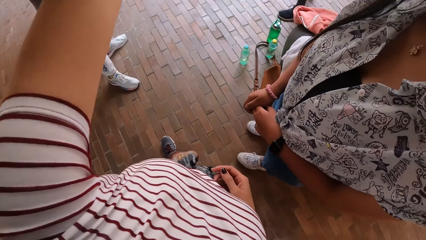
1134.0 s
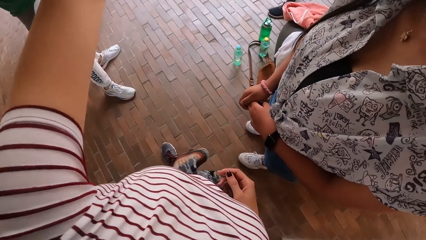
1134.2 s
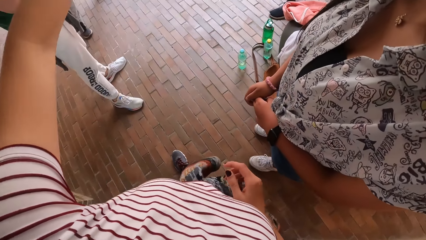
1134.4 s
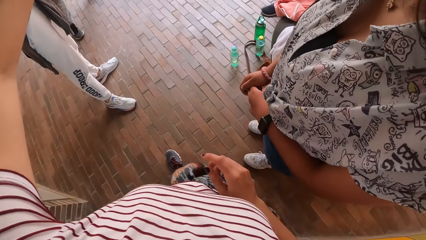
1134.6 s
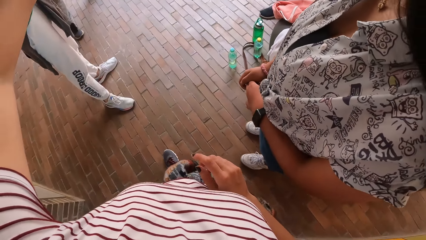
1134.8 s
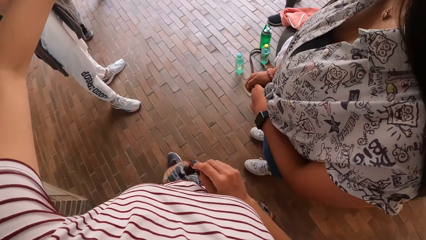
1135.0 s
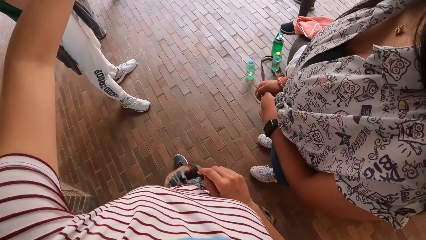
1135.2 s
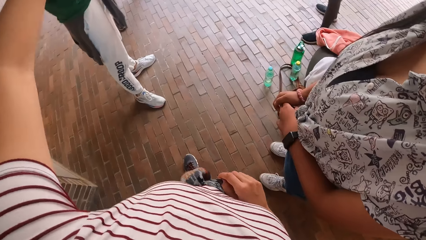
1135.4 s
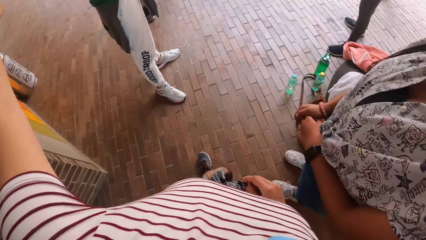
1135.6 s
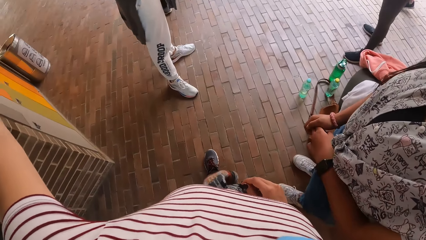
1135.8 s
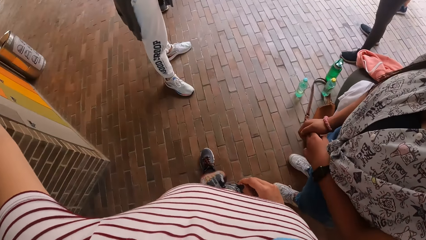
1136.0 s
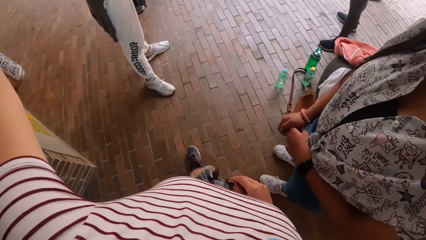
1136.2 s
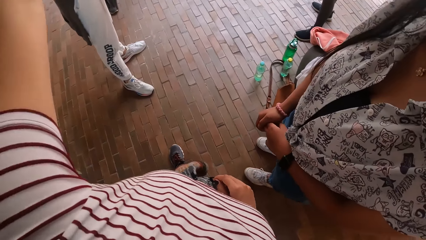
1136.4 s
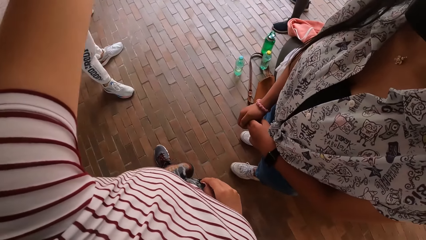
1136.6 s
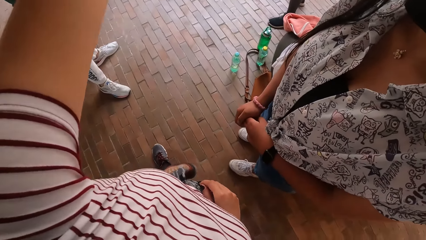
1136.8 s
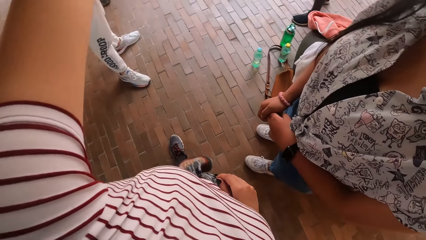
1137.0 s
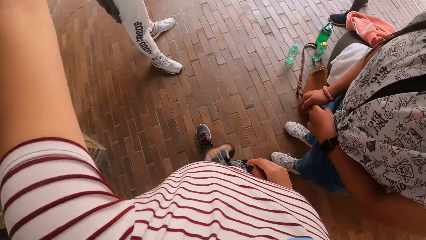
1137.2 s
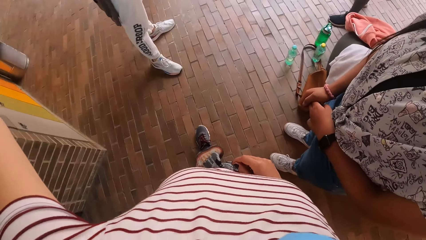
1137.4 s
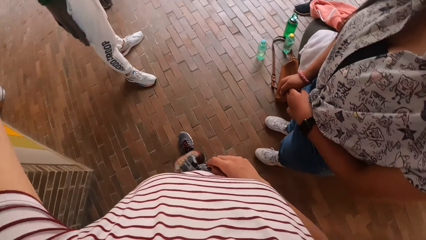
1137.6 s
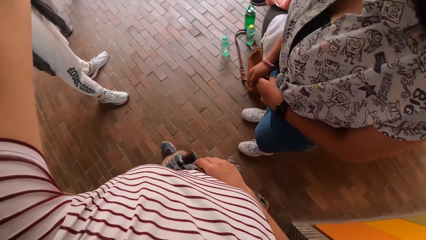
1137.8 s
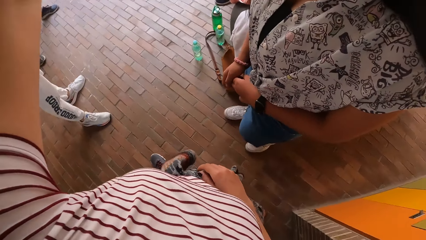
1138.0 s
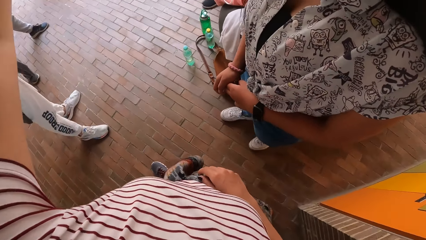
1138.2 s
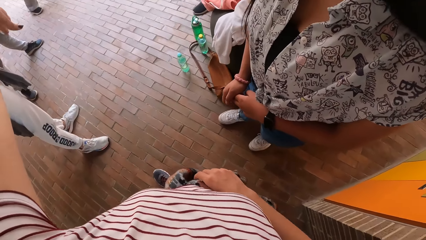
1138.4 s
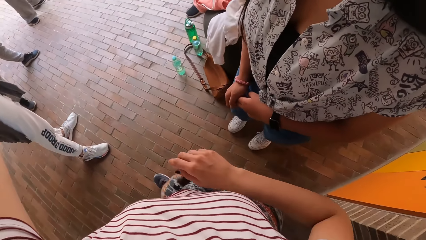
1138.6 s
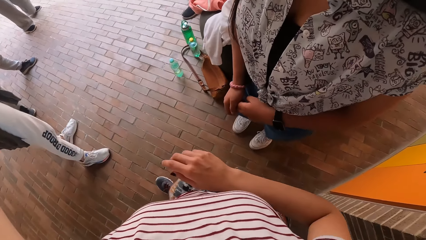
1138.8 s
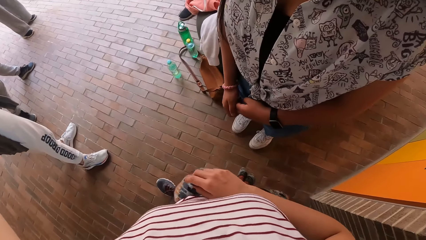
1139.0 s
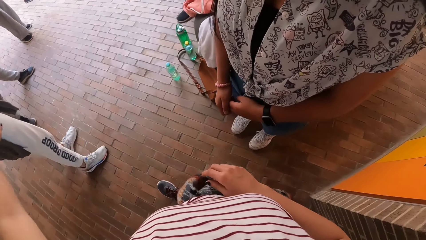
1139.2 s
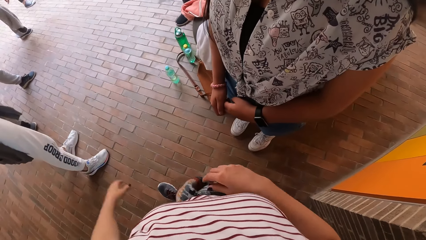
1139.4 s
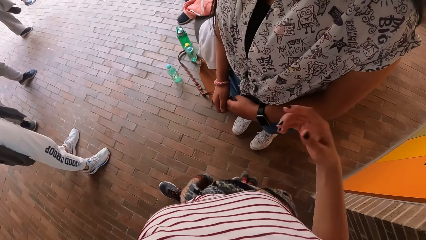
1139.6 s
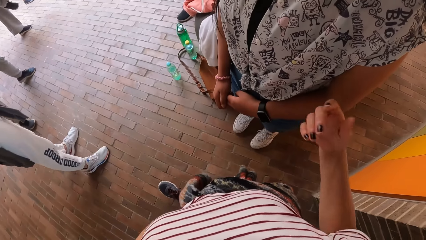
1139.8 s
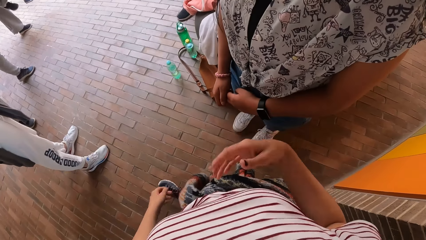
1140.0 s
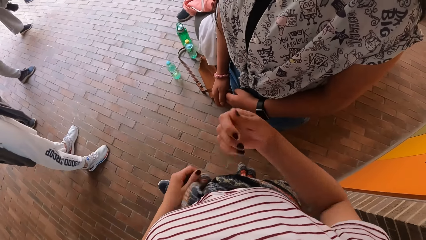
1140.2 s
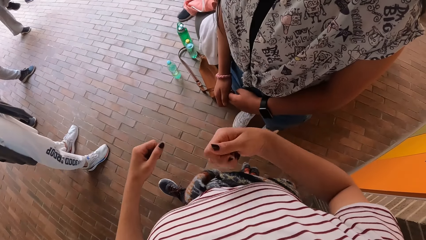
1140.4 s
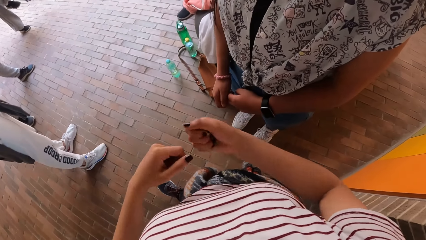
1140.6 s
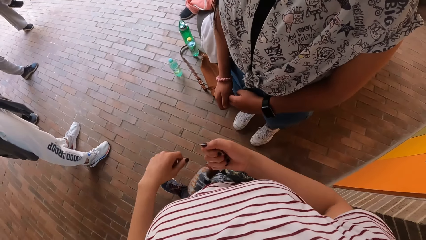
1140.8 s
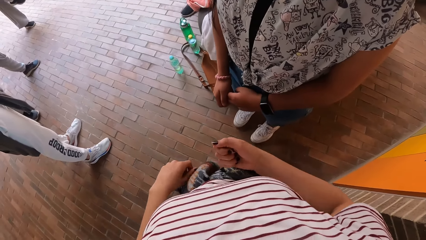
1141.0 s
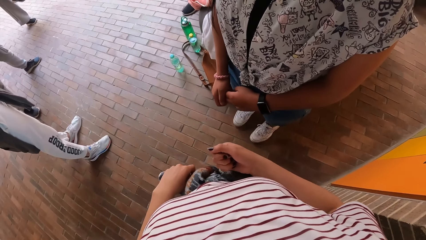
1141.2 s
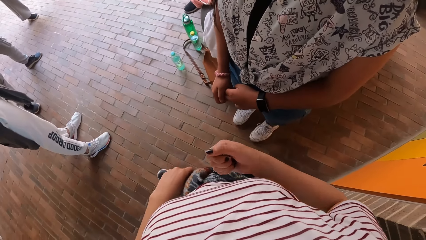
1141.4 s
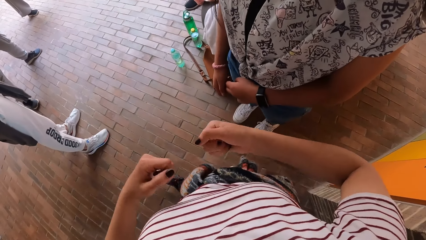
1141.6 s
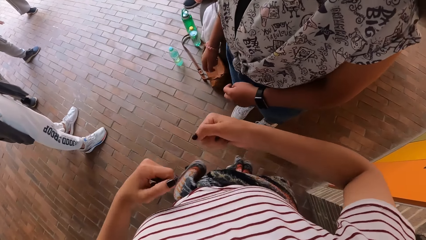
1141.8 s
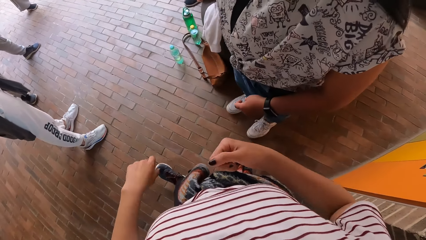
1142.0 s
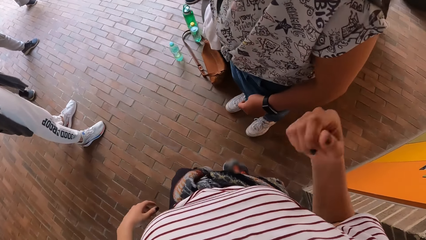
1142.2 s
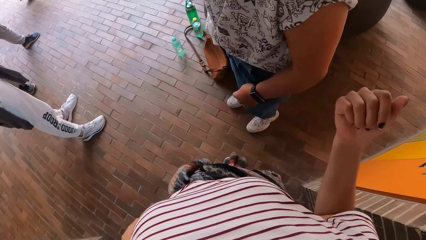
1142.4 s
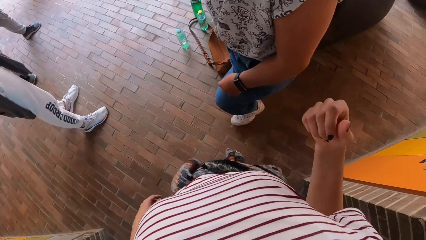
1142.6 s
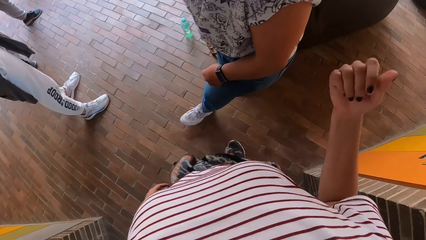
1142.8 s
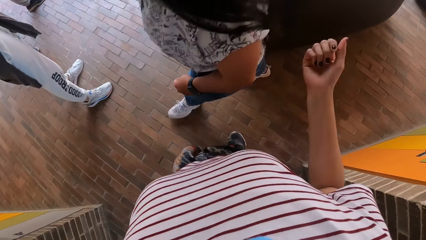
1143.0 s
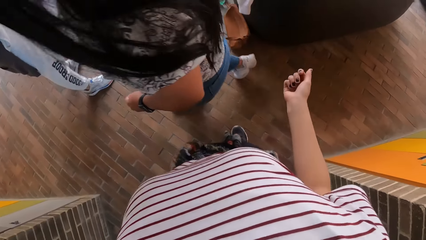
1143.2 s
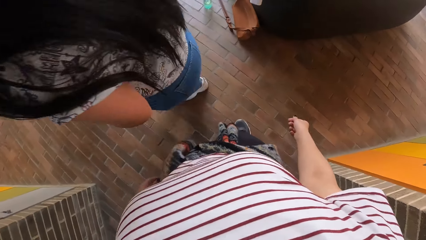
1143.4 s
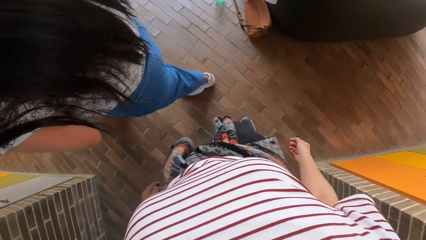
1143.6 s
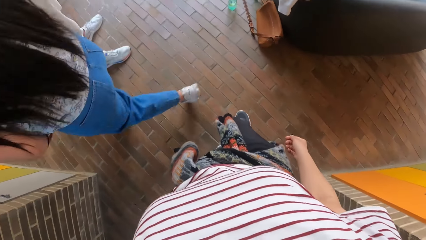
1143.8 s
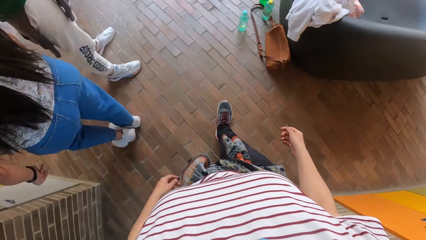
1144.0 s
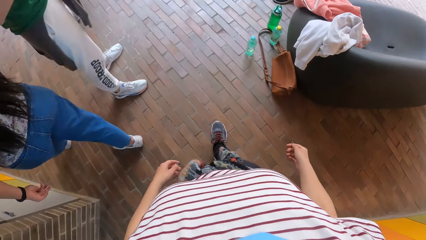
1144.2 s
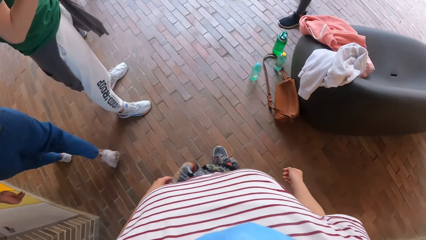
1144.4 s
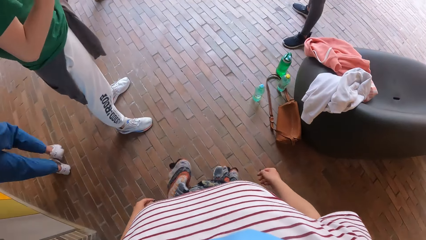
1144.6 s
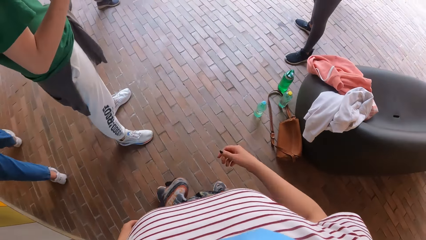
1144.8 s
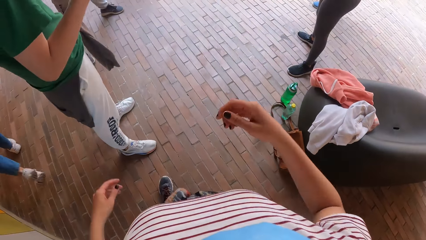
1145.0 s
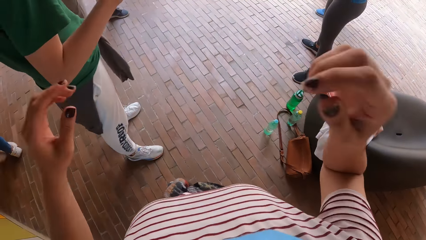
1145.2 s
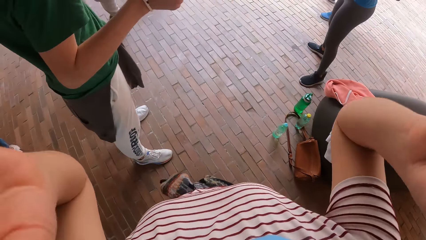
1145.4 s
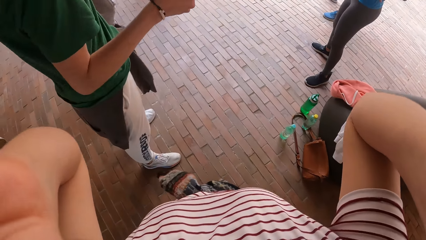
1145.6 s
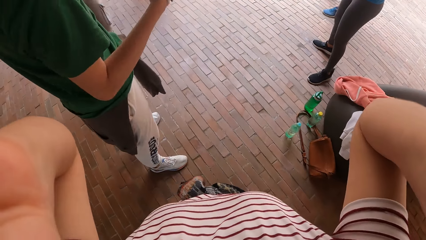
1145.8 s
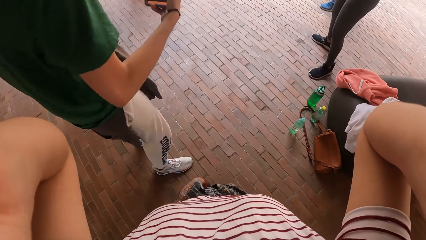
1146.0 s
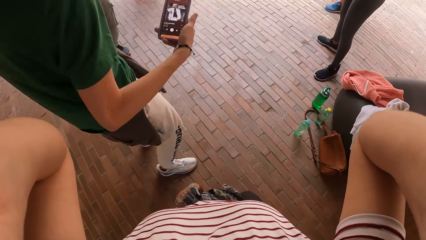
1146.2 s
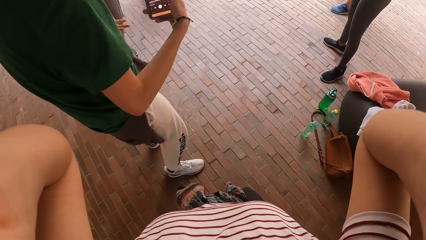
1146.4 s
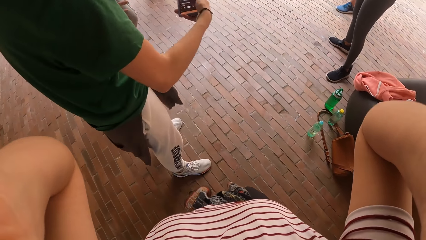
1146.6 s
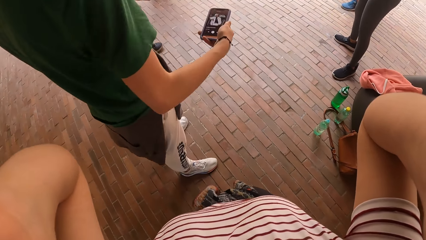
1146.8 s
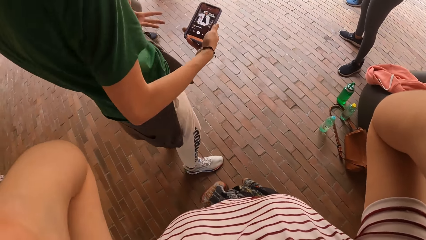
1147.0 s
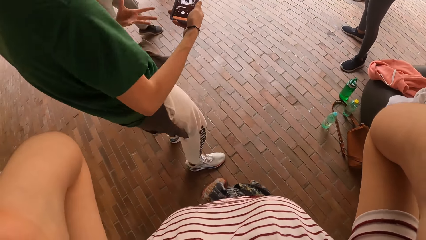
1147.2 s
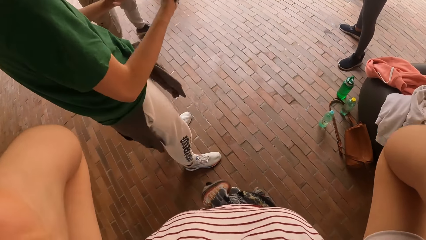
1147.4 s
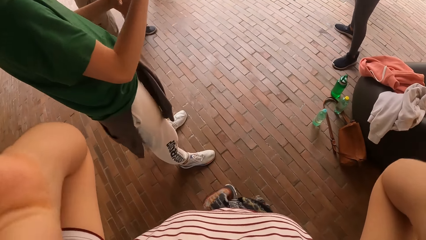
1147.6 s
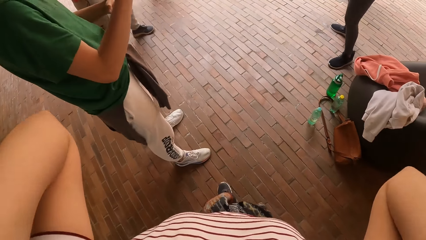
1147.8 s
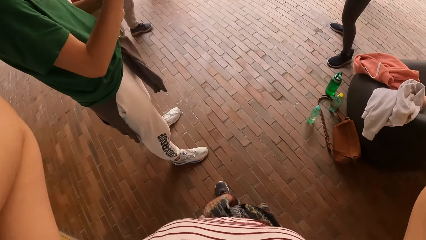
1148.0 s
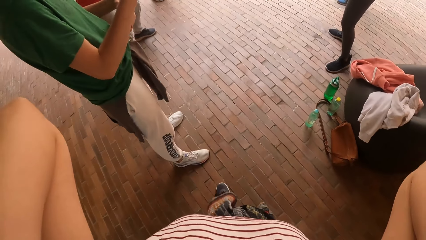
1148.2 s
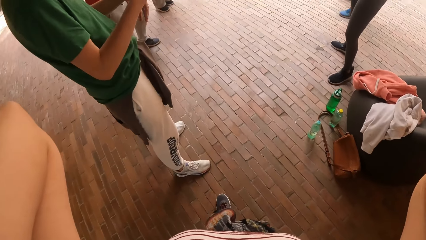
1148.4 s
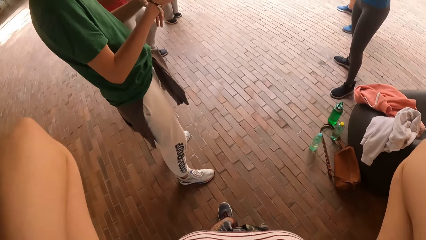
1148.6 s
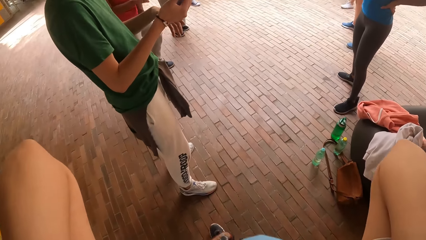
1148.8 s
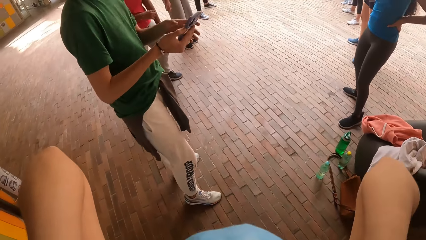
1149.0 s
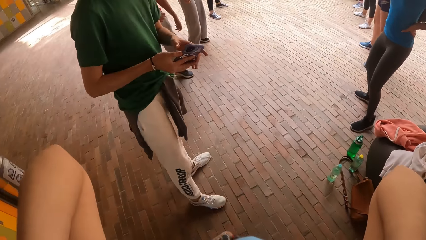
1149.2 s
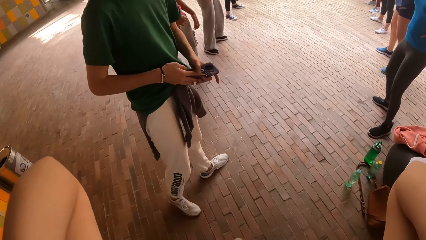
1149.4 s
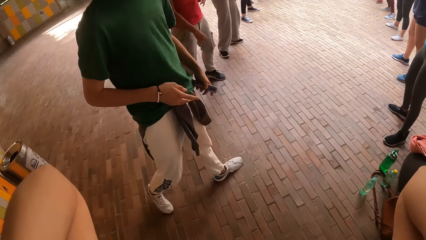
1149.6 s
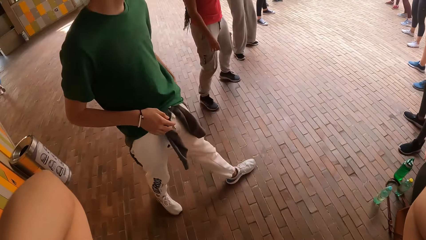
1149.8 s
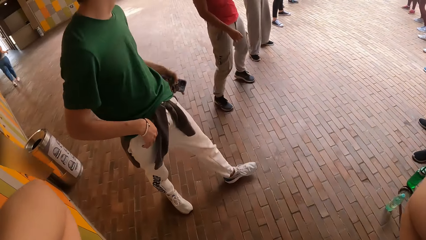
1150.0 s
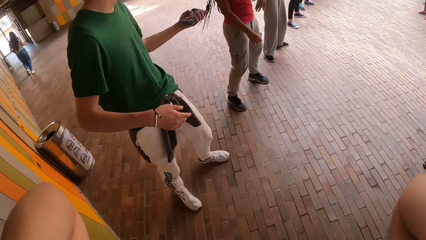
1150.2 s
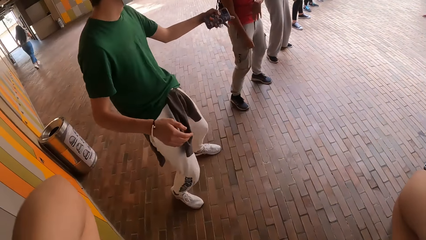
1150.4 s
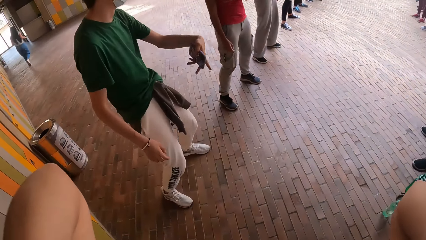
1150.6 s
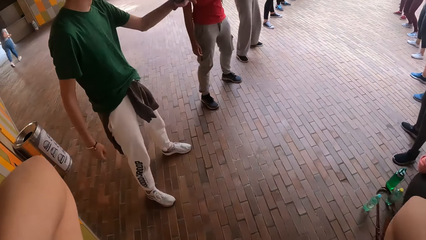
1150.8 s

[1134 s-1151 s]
The camera wearer holds a camera.
